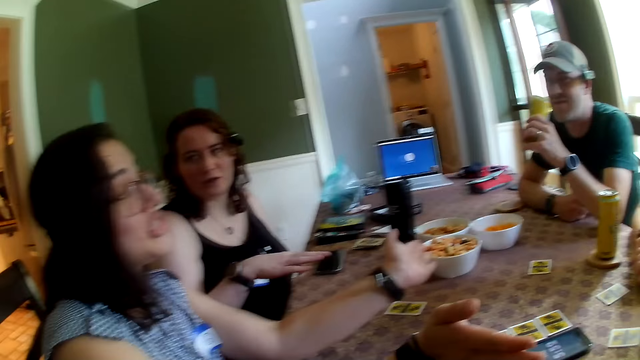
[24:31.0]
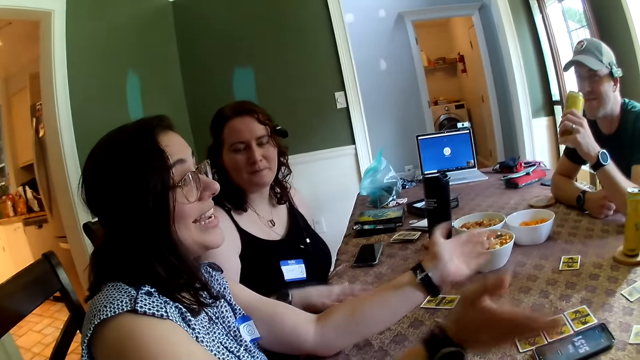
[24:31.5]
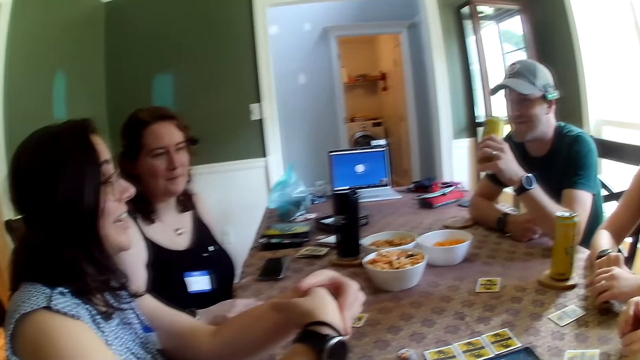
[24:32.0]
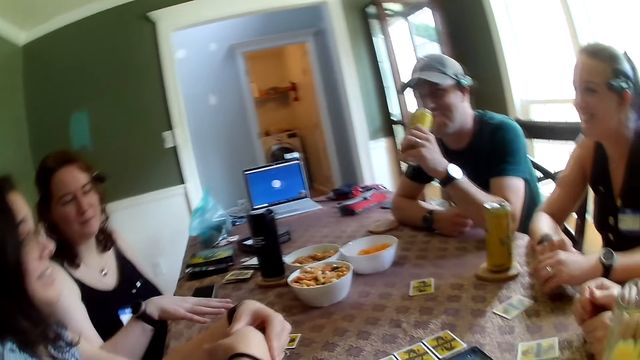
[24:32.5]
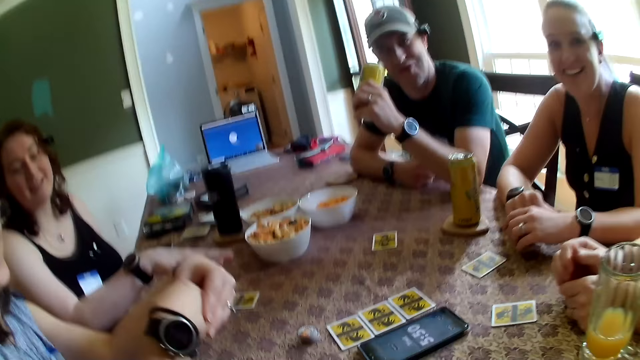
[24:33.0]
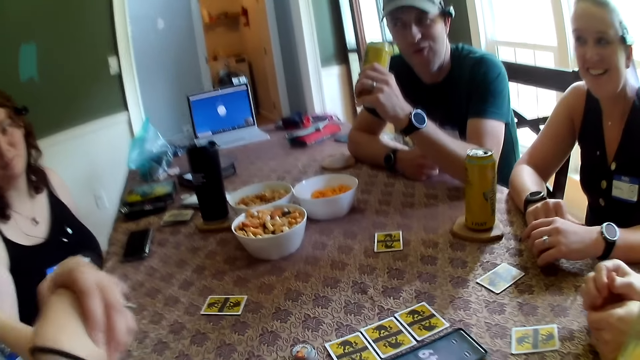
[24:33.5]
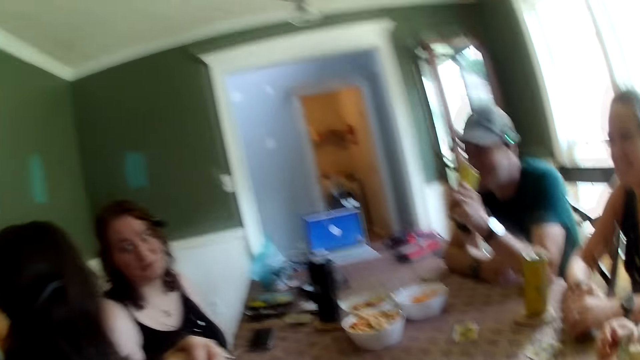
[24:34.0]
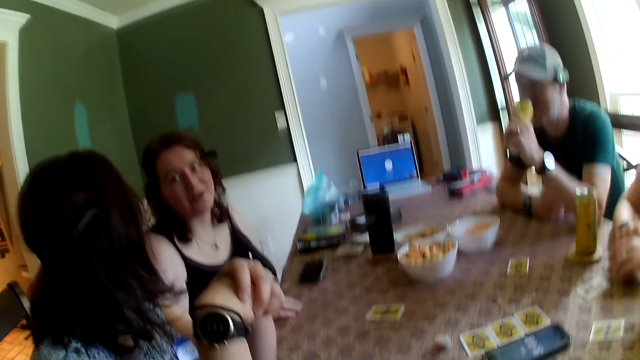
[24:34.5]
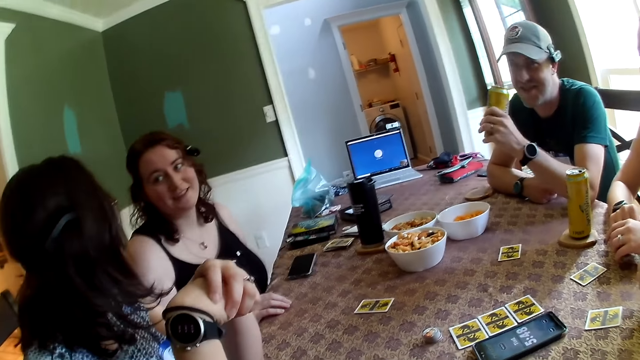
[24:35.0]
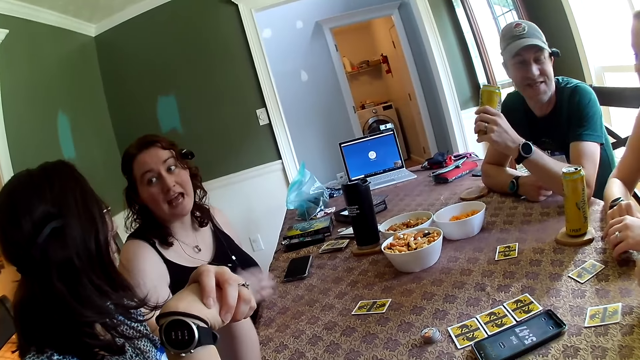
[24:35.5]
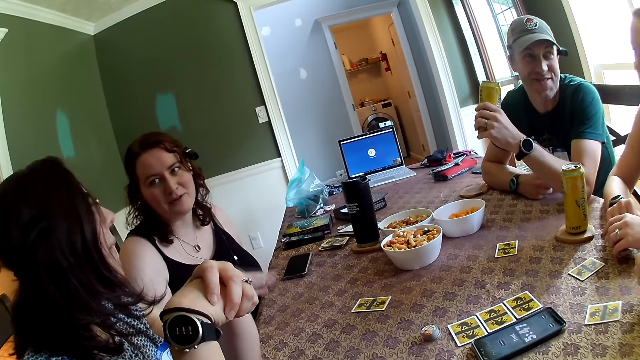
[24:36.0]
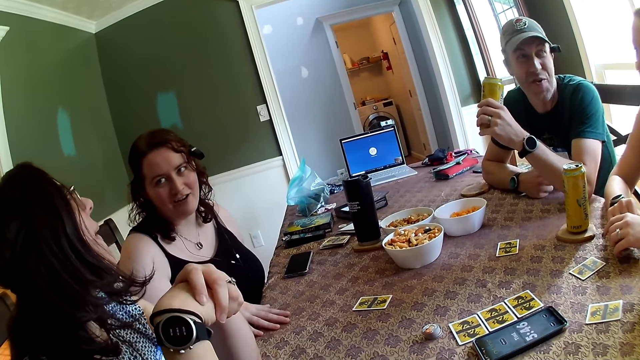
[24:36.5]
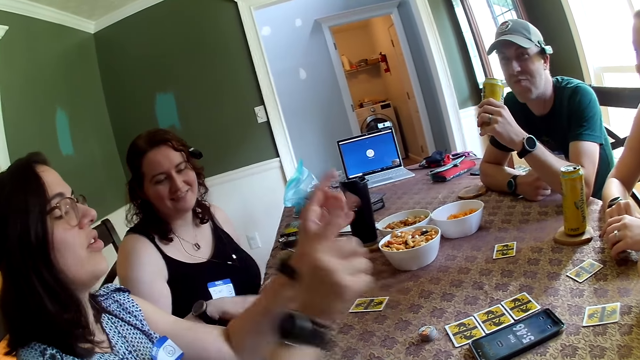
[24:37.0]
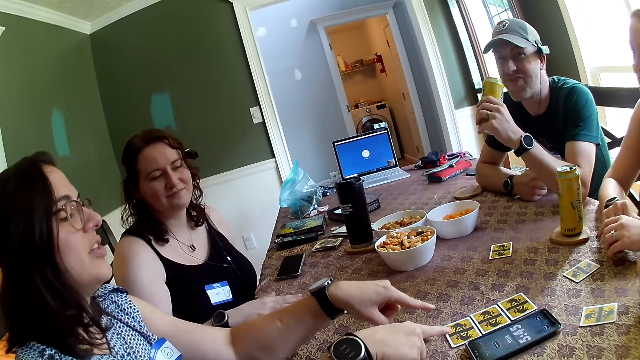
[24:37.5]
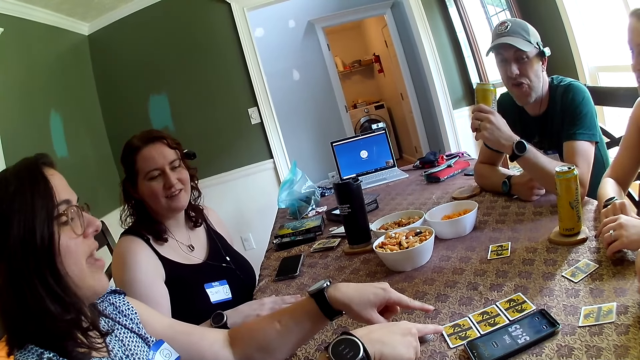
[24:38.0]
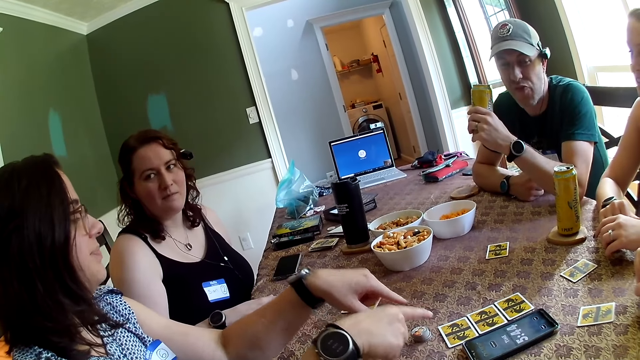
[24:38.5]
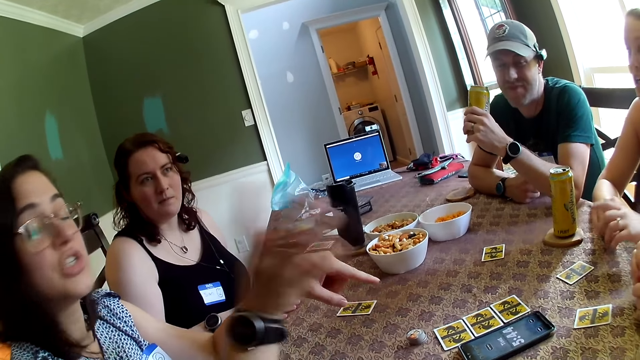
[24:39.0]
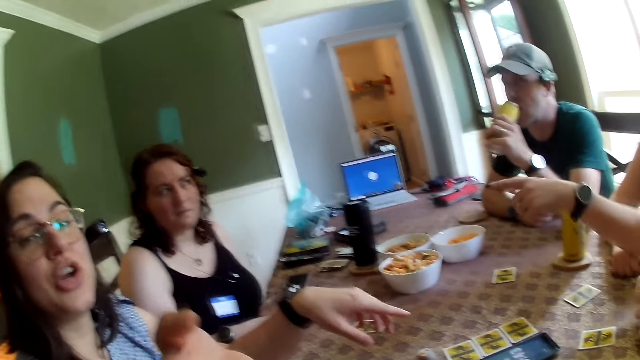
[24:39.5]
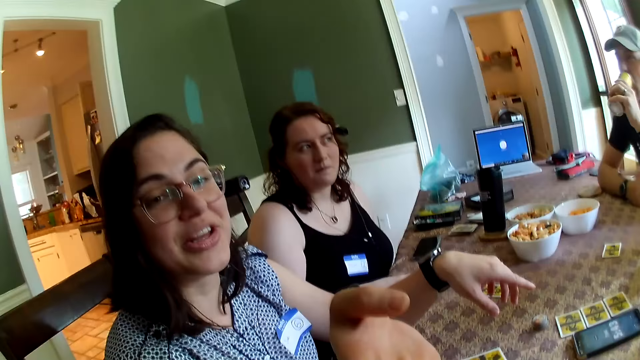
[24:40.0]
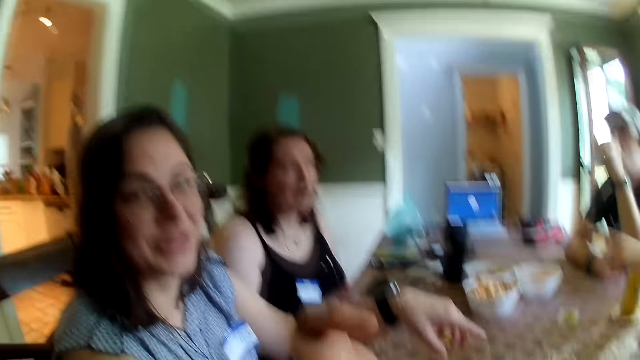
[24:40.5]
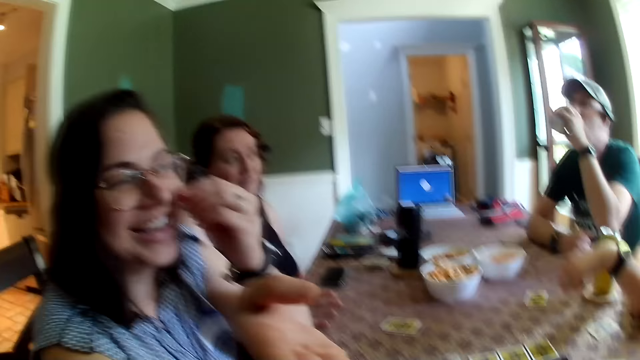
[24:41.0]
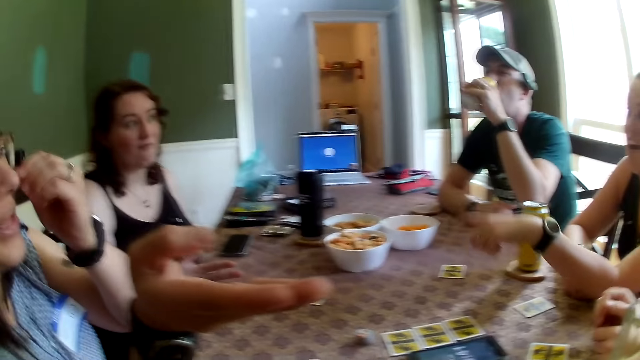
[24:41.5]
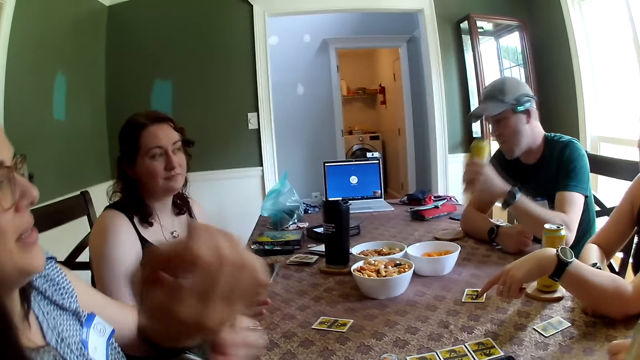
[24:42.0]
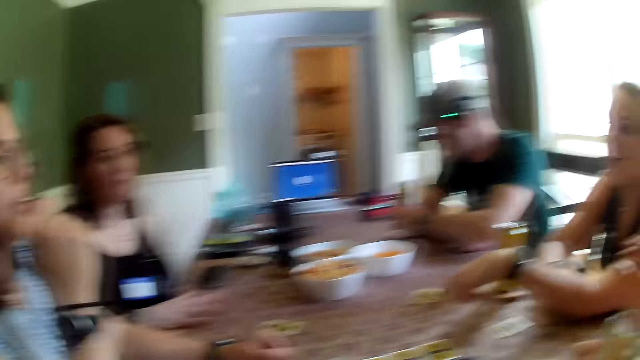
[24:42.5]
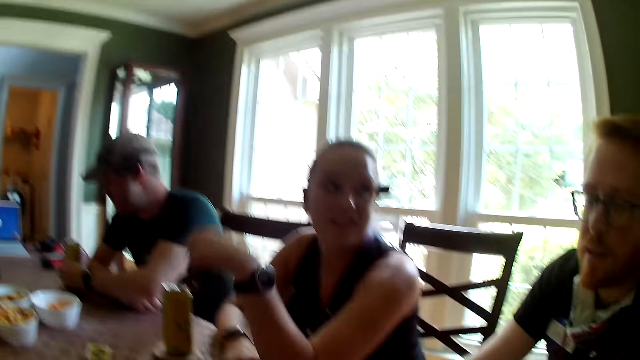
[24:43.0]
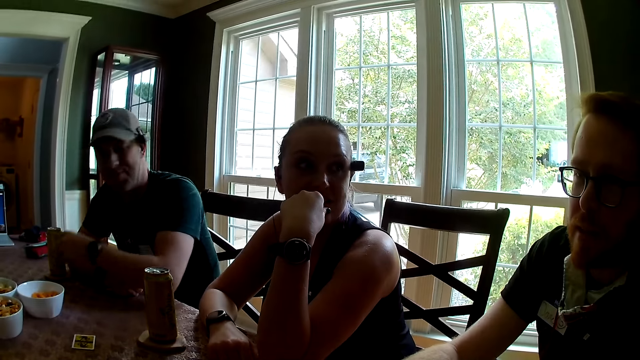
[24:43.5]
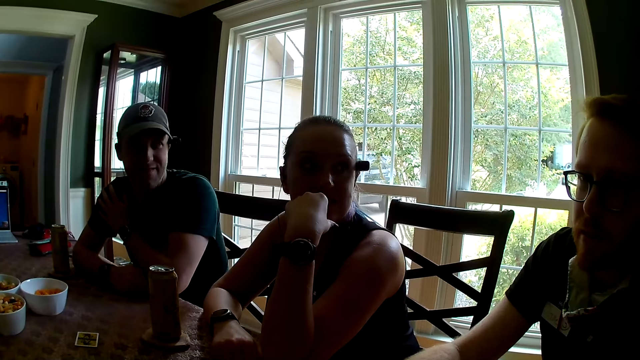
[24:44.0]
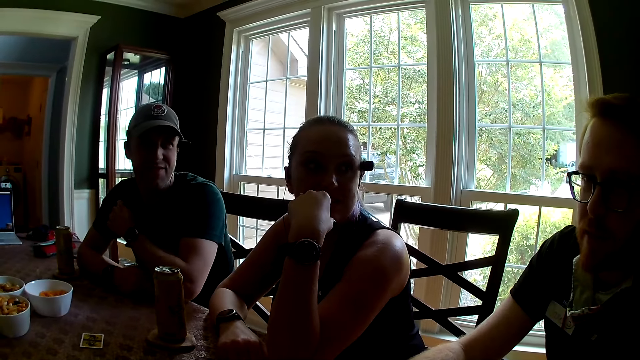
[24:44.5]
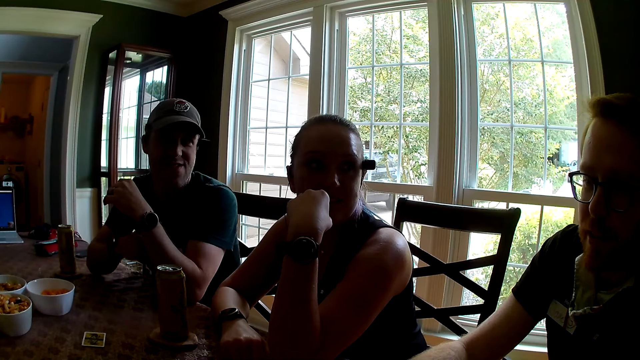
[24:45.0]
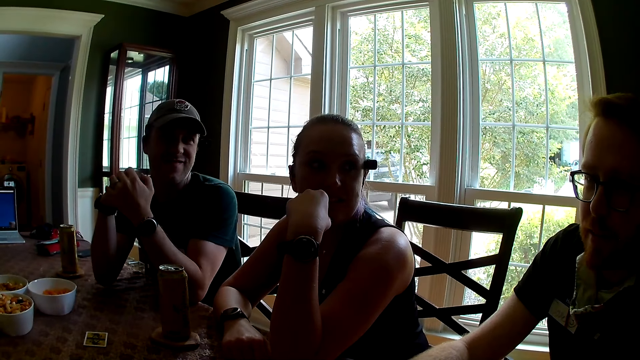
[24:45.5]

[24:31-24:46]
A man drinks from the can of soda in his left hand. A woman taps the table with her right hand. The man holds his can of soda in his left hand. Another woman points both hands at a phone on the table. A third woman points her left hand at the second woman. The man drinks from the can of soda in his left hand. The second woman scratches her face with her left hand. The man places the can of soda in his left hand on the coaster.

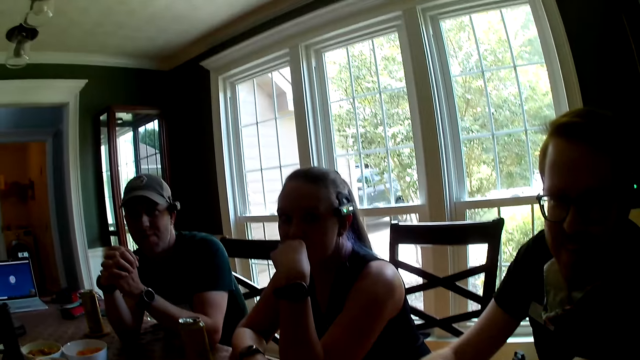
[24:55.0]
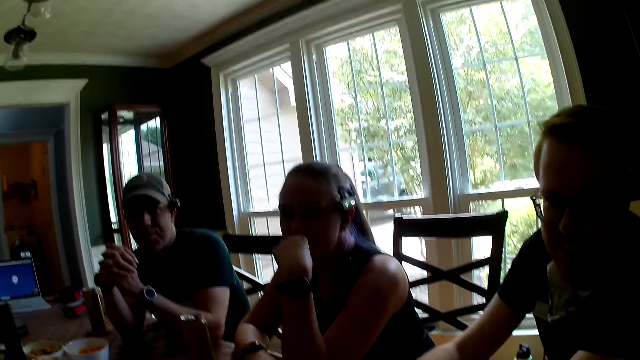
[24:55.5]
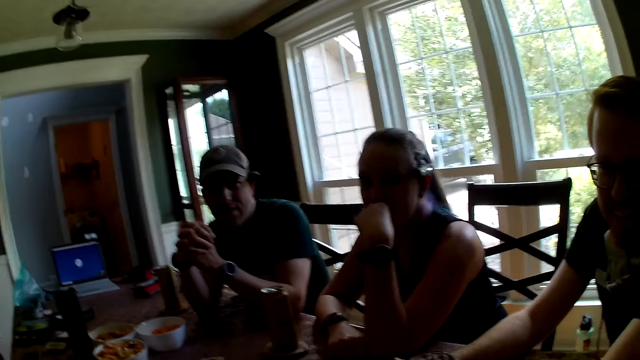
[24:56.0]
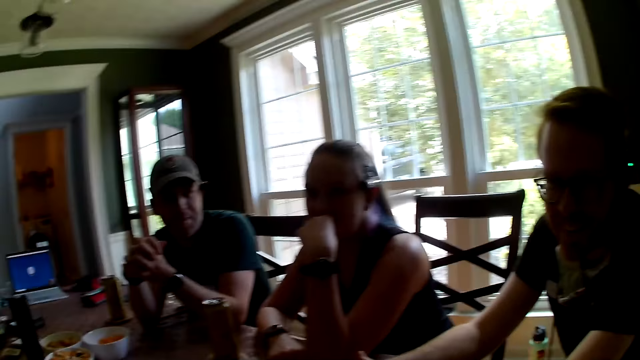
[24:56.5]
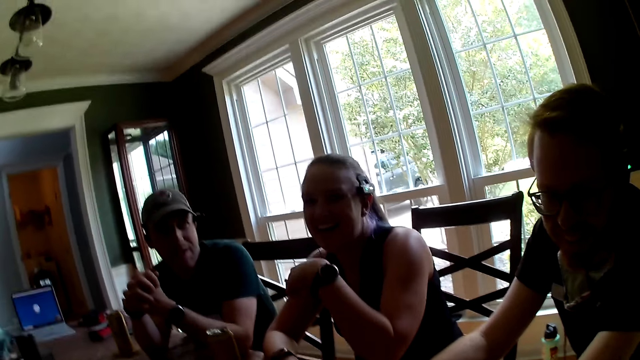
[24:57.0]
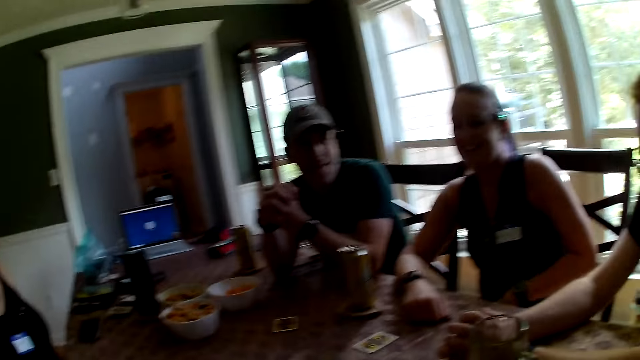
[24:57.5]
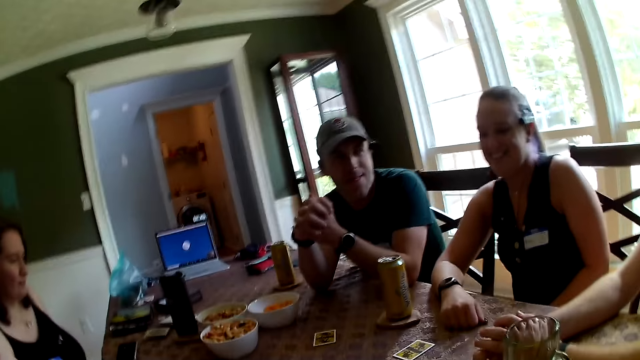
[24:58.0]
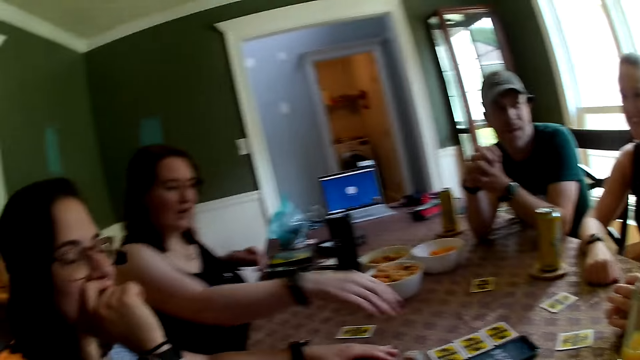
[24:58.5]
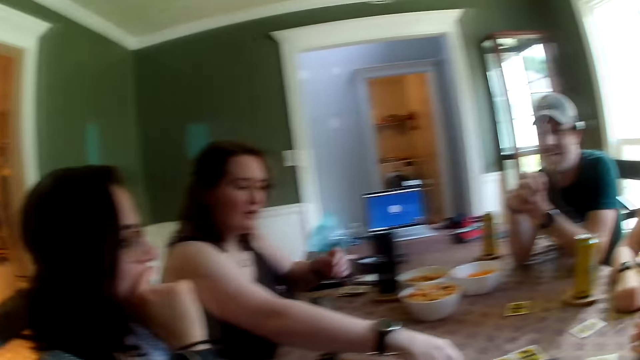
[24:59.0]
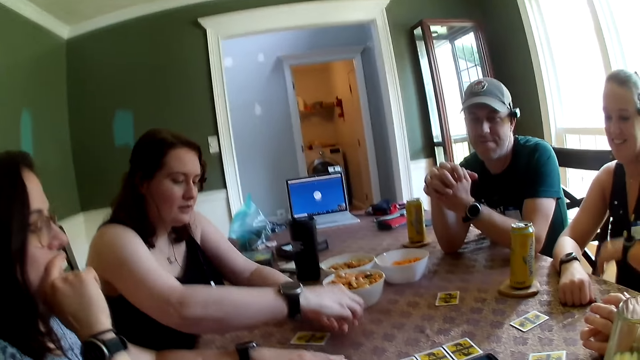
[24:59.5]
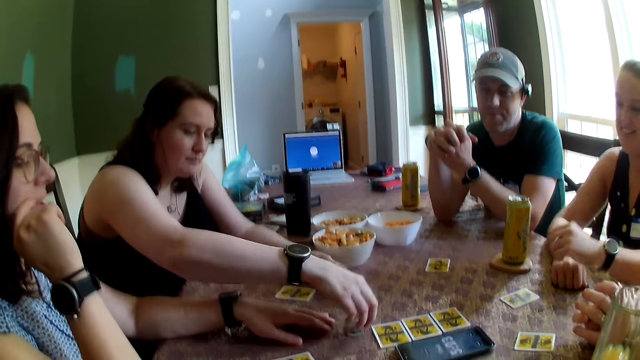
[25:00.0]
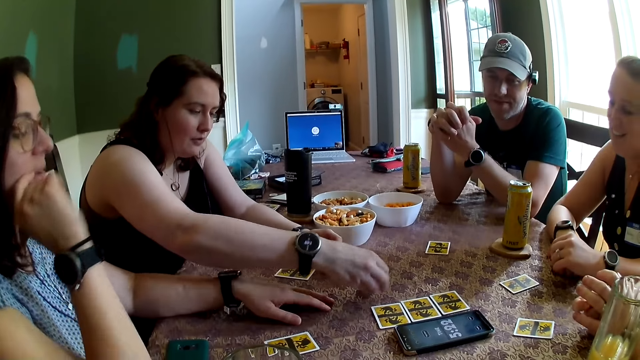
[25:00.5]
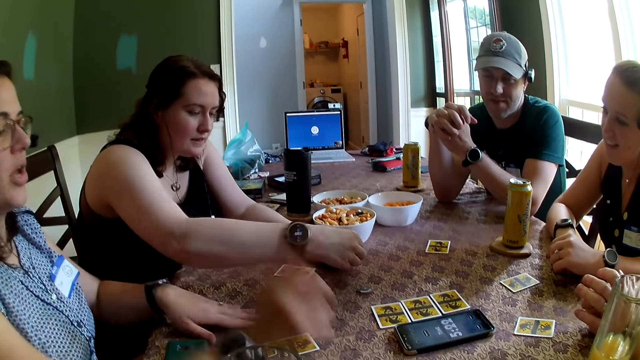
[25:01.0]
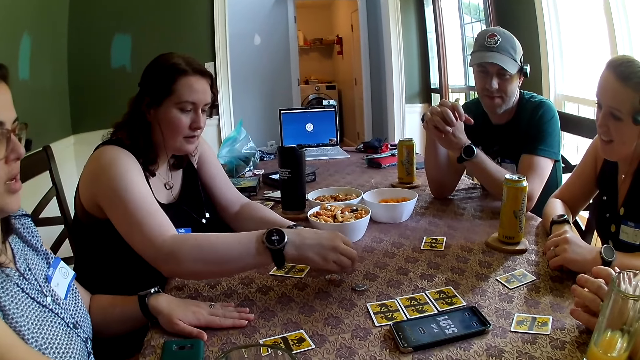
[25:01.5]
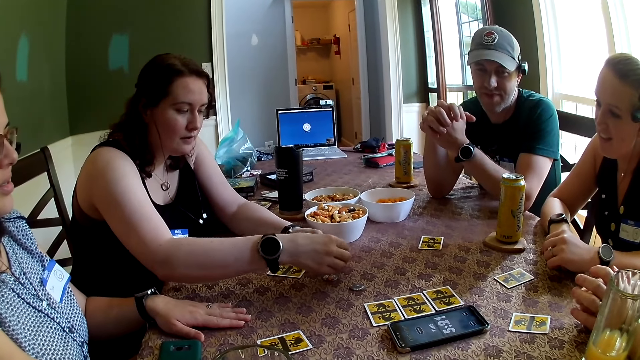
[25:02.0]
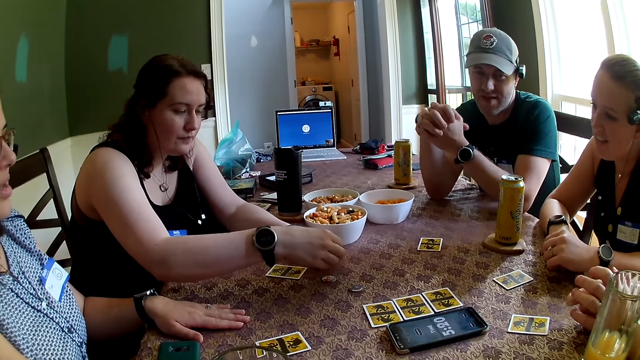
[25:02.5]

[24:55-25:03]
A woman picks up a coin with her right hand from the table. The woman drops the coin in her right hand on her left hand. The woman picks up a coin with her right hand from the table, and places the coin in her right hand on the table. The woman picks up a coin with her right hand from her left hand, and places the coin in her right hand on the table. The woman picks up a coin with her right hand from her left hand.
